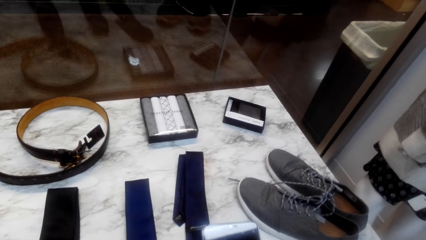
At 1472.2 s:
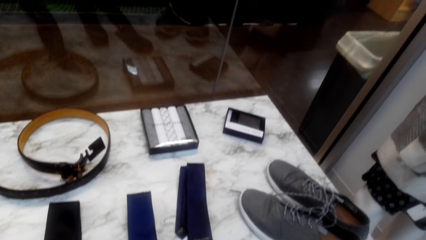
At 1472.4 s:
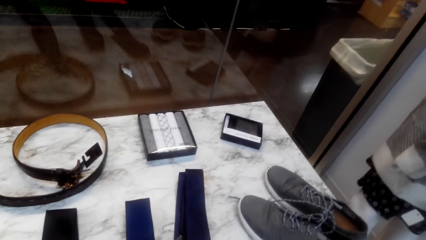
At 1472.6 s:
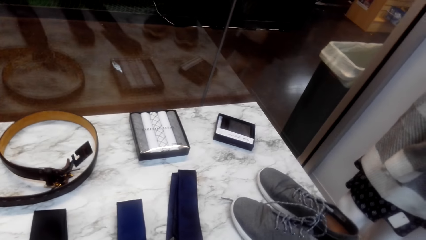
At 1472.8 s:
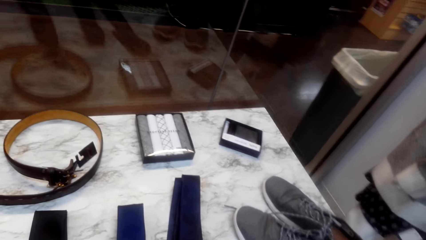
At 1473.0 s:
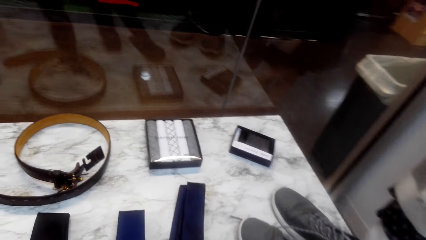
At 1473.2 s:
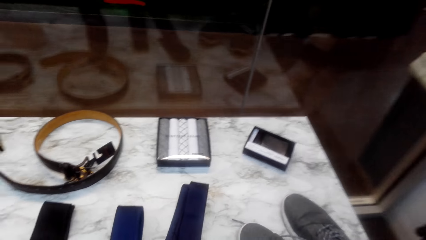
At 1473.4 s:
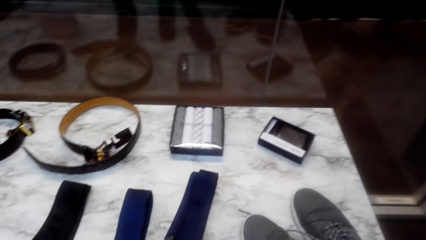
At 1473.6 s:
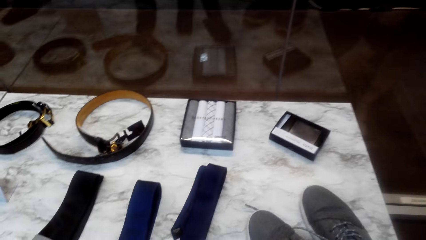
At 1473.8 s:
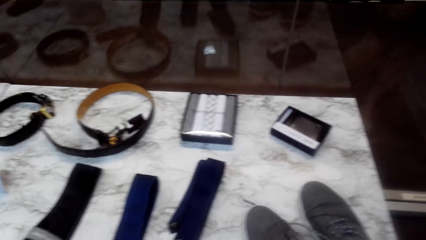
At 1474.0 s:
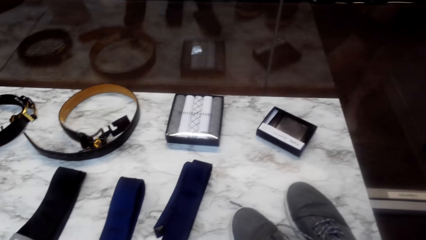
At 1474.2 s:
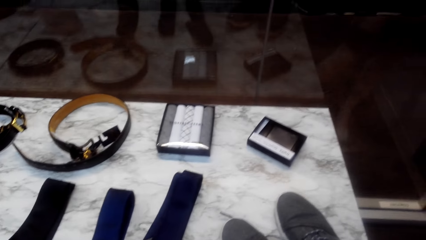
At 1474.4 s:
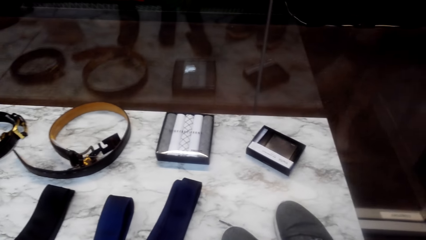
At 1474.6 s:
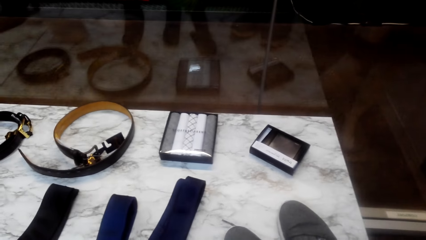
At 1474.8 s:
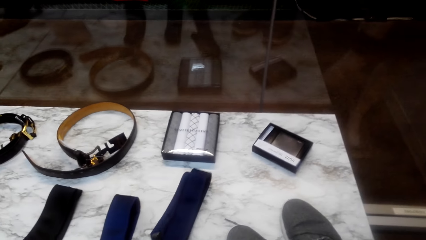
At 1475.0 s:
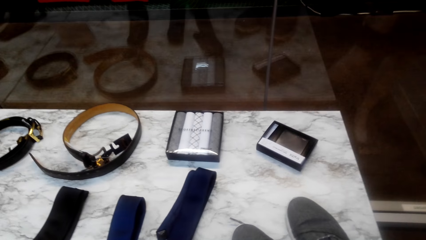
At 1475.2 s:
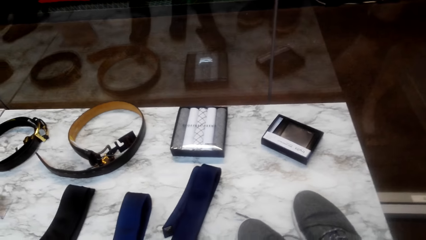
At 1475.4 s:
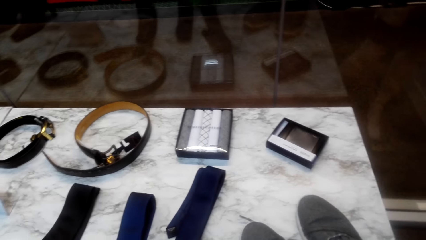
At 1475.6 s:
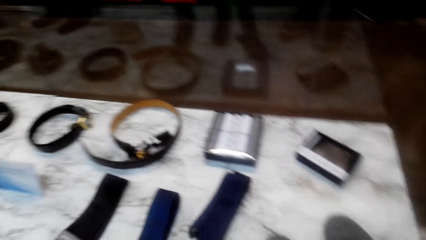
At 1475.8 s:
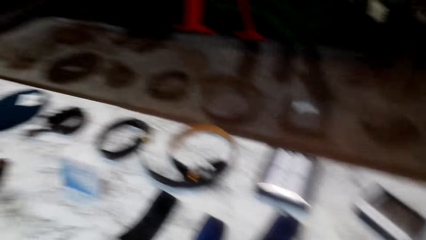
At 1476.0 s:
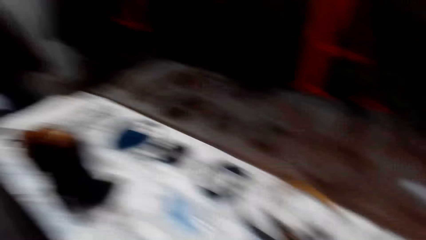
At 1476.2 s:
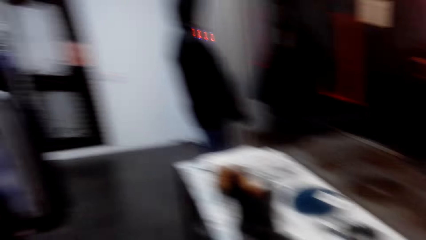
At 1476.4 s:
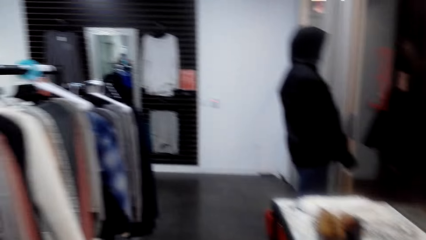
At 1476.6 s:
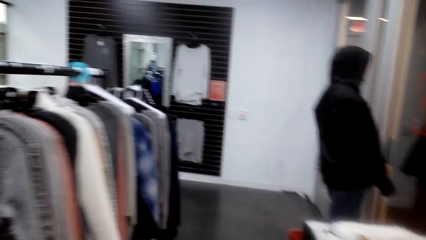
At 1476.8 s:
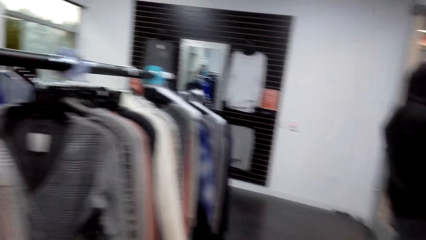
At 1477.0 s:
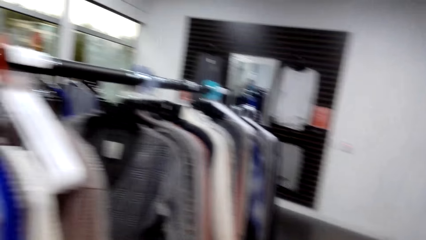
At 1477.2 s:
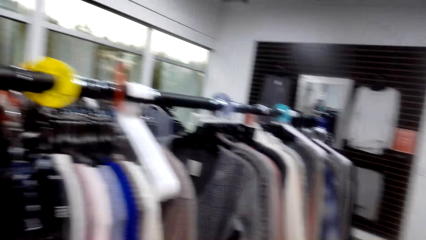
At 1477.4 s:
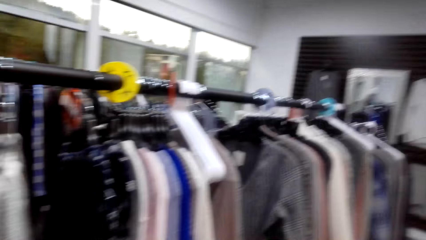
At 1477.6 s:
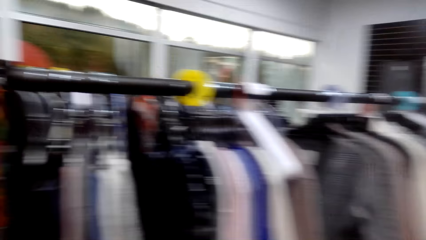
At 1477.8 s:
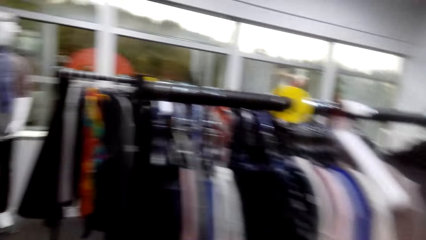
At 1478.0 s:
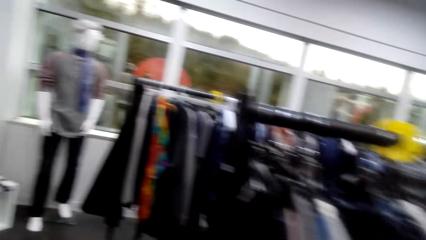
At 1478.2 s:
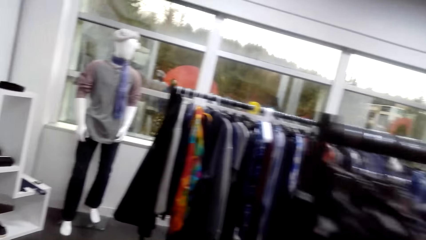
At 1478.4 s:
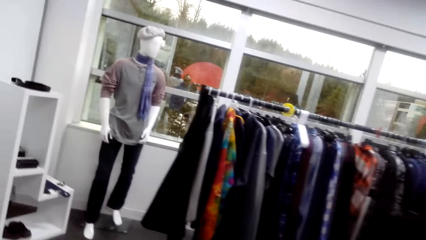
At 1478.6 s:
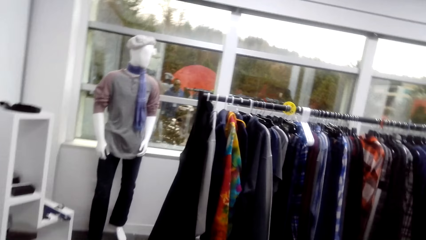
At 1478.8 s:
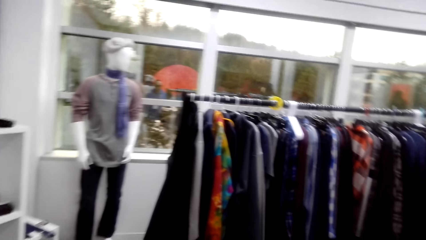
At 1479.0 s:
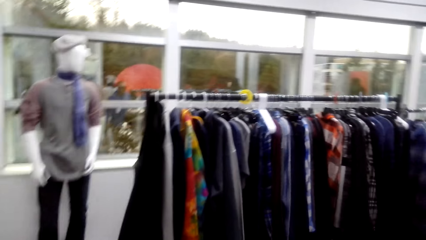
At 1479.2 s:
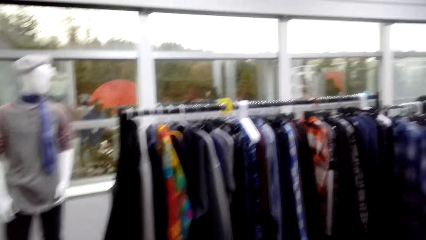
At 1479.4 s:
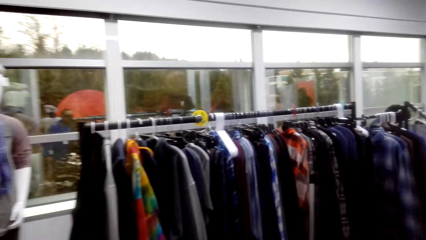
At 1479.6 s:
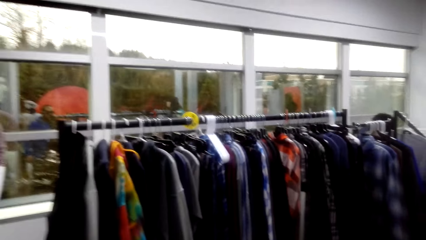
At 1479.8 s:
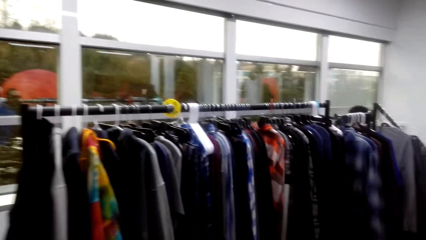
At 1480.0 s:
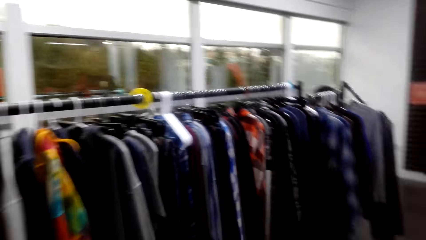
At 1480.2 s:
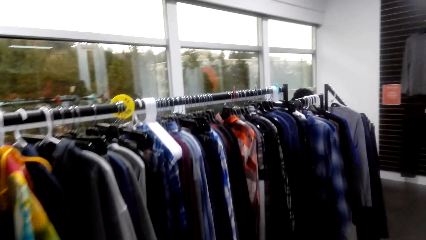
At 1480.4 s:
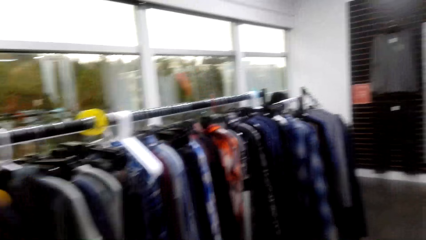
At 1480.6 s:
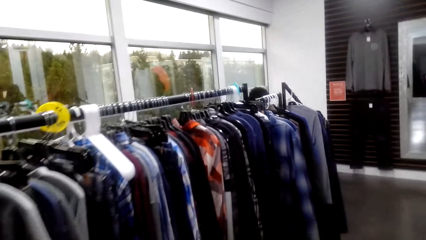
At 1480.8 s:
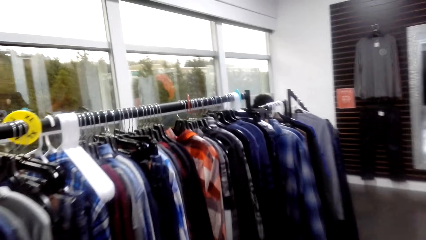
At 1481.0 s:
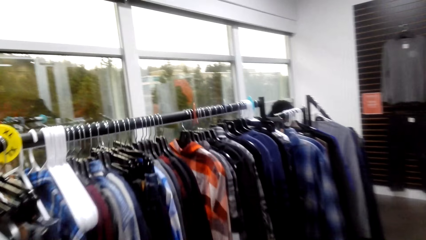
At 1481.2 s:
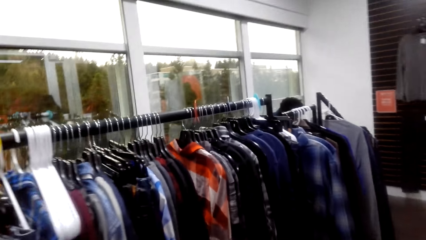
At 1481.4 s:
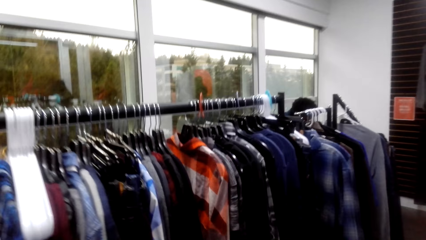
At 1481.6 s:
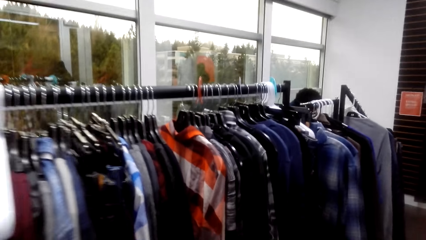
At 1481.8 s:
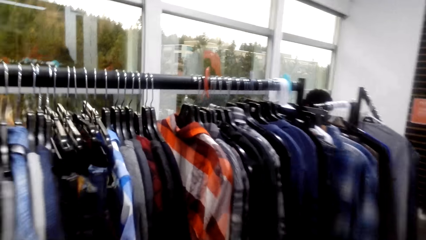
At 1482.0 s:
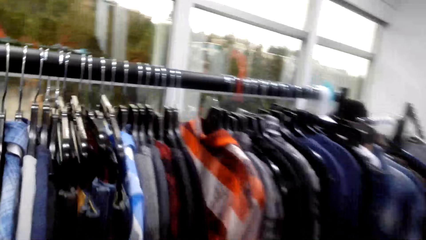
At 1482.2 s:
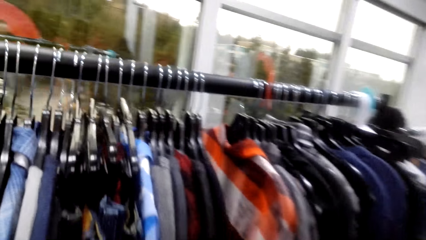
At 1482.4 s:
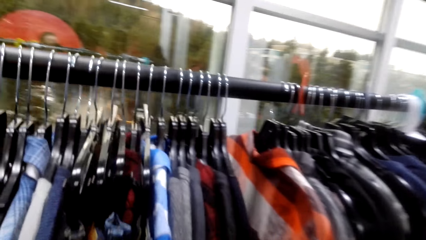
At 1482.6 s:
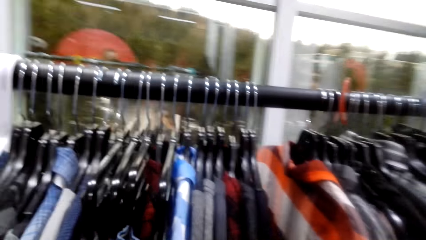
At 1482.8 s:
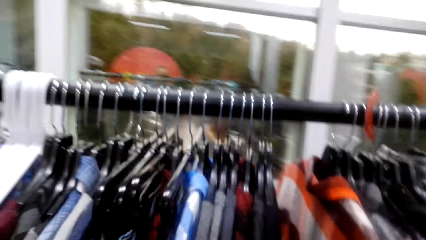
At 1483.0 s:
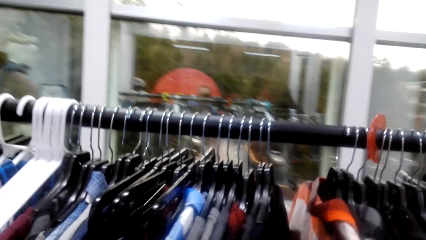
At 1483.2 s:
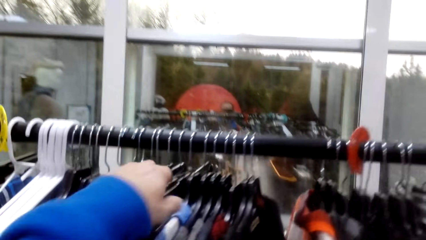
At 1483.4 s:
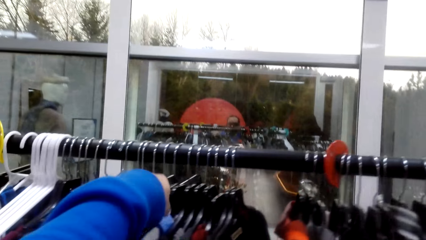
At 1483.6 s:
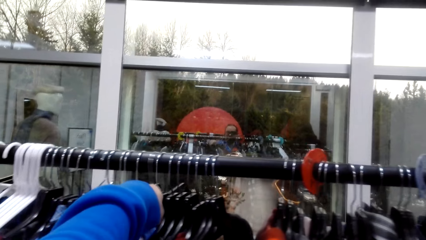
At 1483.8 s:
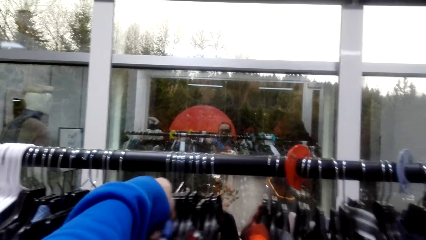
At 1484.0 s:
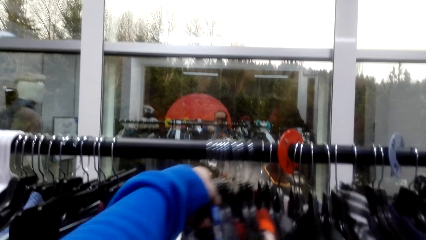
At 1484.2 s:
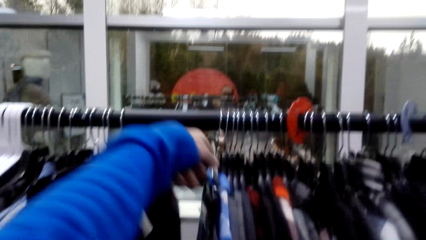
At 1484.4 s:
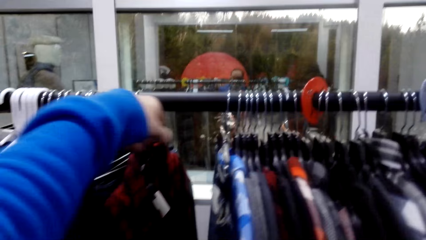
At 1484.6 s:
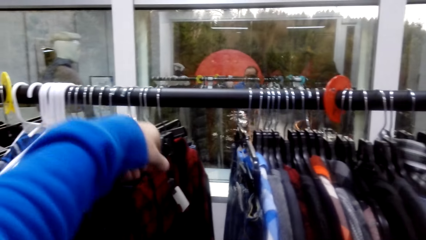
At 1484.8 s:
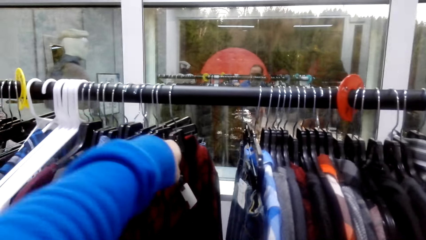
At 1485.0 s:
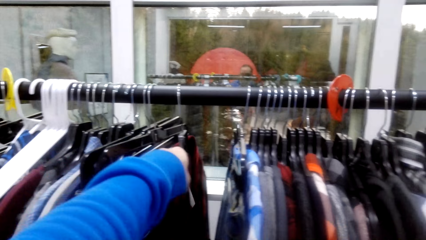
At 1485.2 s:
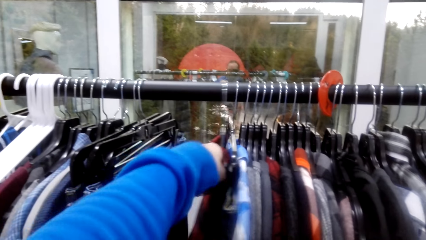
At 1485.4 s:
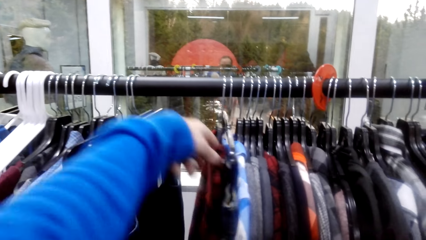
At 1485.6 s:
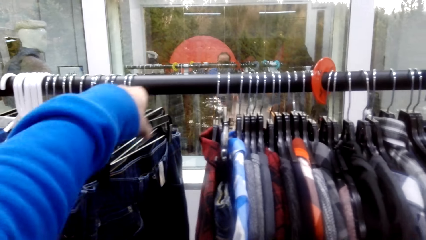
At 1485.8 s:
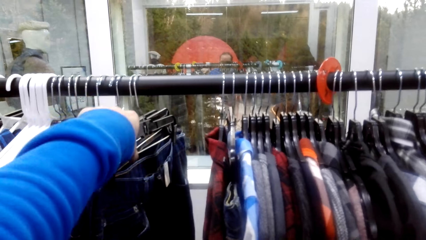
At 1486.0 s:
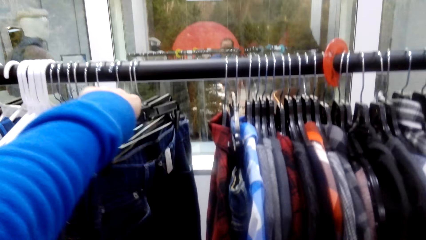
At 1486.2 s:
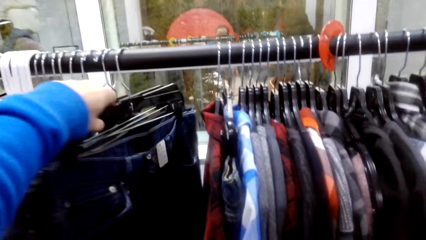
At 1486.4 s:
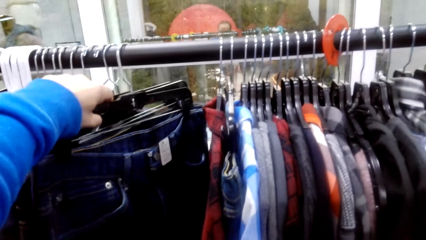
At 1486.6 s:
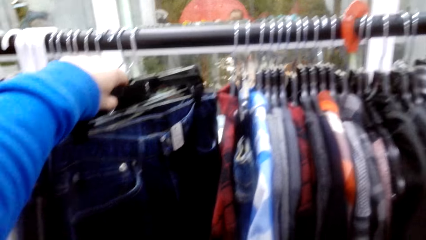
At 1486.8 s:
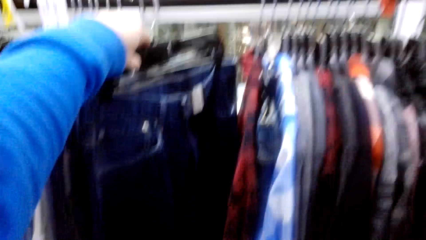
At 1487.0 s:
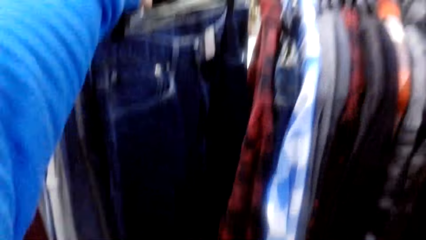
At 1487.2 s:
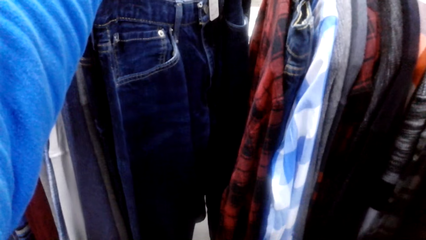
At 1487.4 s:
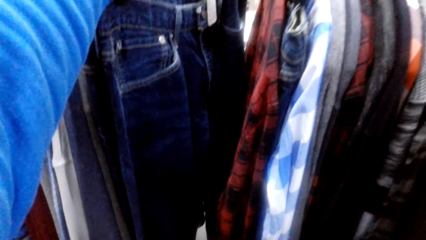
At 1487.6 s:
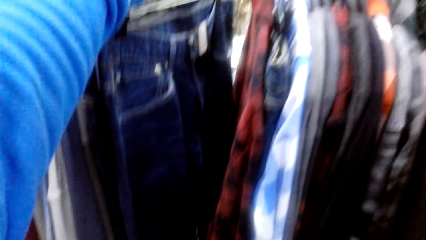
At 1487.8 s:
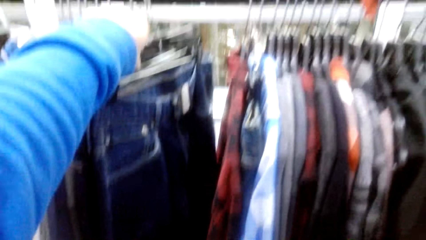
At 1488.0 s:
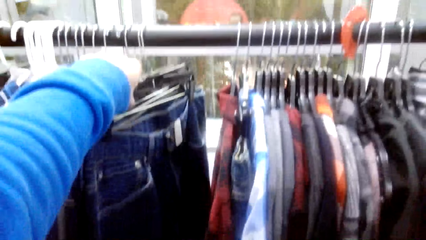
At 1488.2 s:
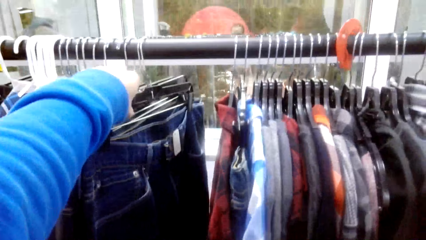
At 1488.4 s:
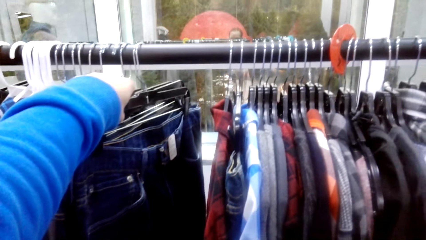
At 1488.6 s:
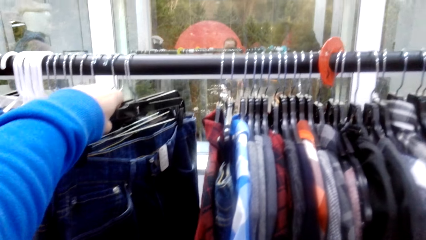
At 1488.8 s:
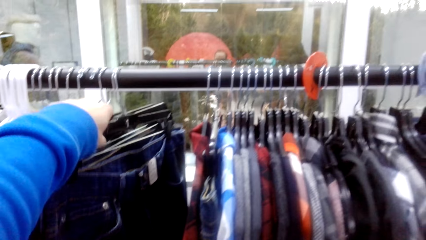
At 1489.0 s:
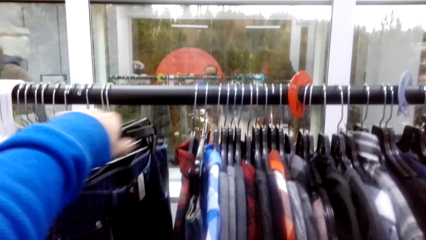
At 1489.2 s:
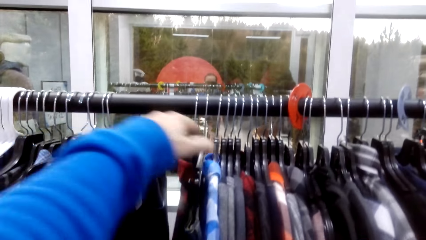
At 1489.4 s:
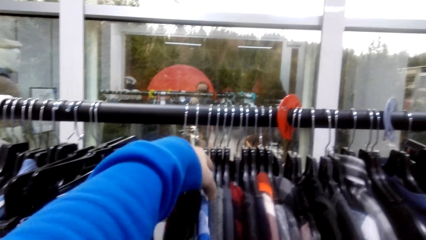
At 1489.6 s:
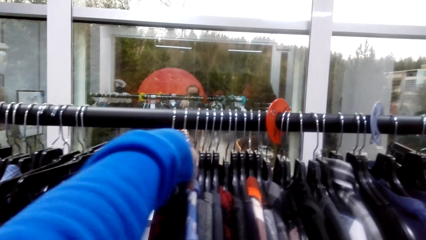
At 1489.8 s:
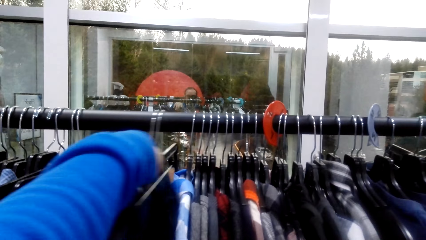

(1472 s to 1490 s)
The camera wearer looks around. They walk around. They swing the cloth from the cloth rod.
